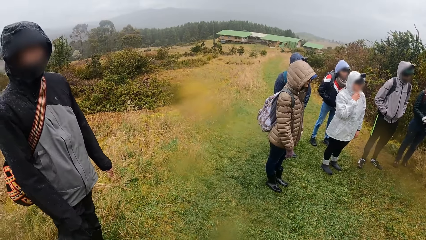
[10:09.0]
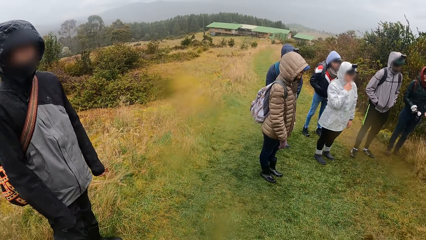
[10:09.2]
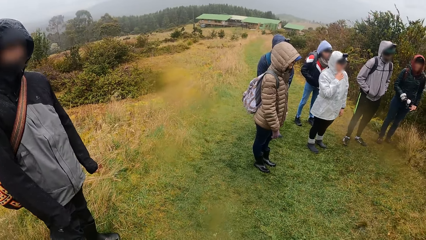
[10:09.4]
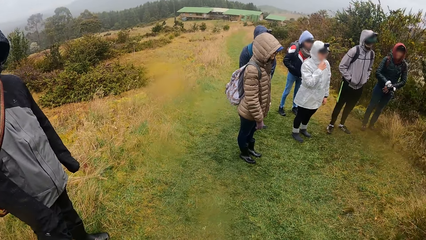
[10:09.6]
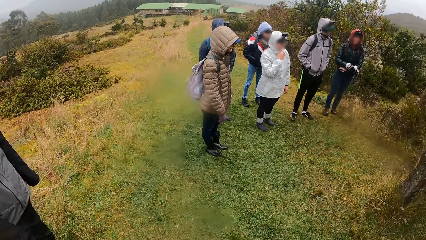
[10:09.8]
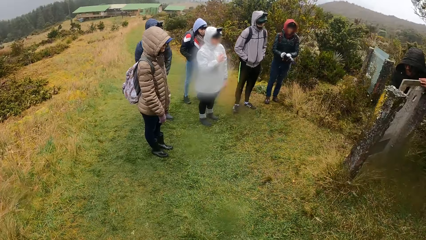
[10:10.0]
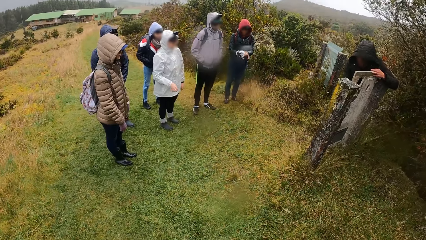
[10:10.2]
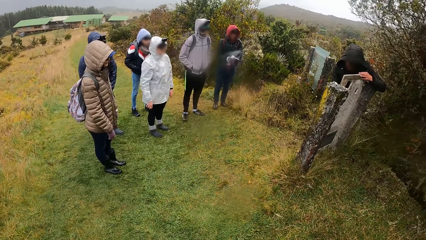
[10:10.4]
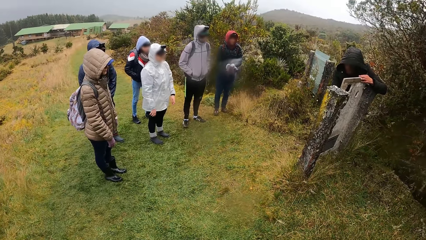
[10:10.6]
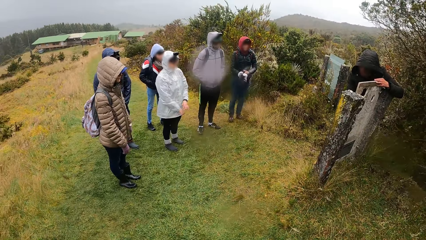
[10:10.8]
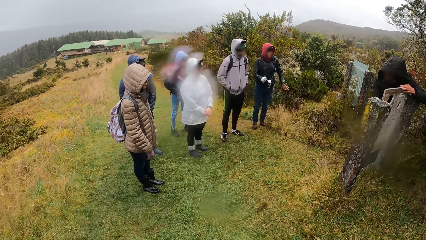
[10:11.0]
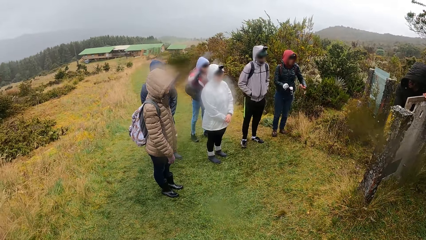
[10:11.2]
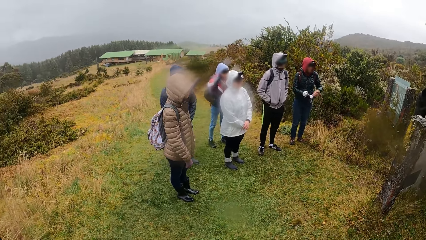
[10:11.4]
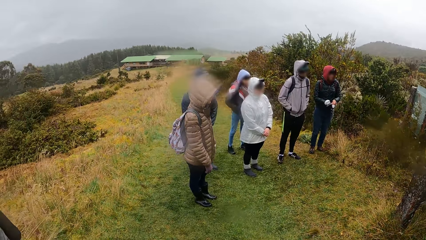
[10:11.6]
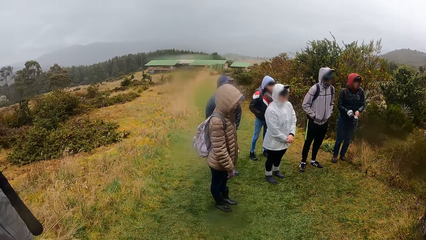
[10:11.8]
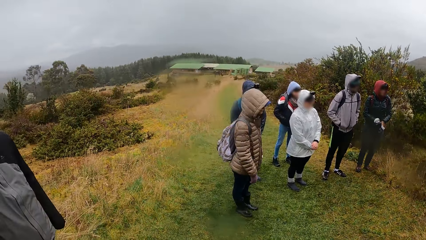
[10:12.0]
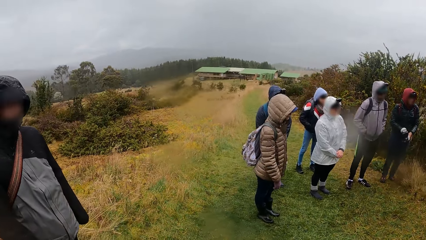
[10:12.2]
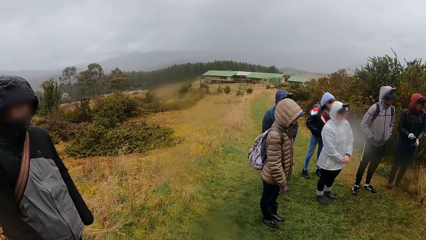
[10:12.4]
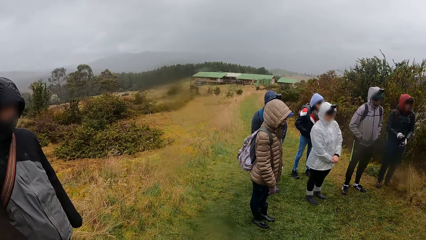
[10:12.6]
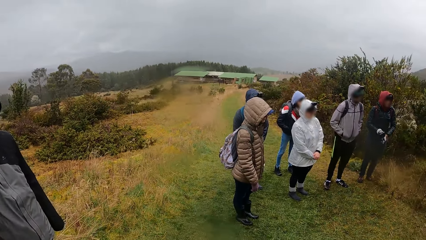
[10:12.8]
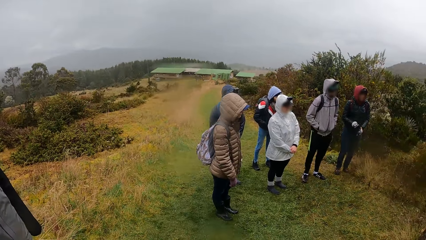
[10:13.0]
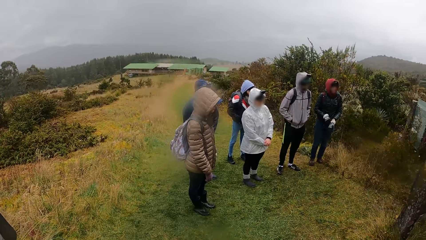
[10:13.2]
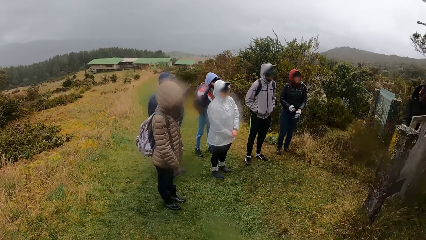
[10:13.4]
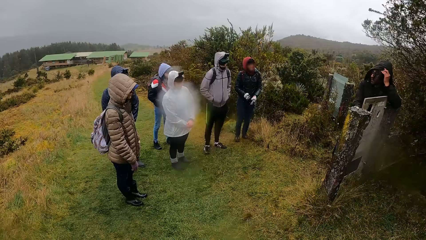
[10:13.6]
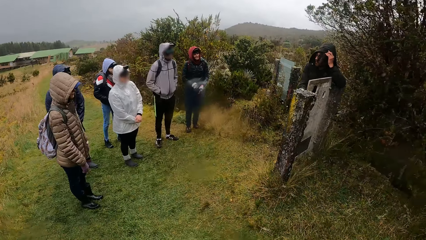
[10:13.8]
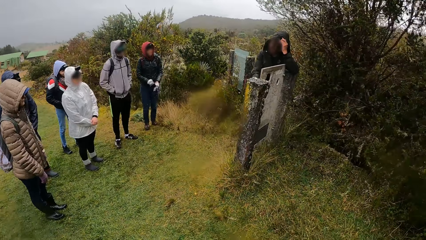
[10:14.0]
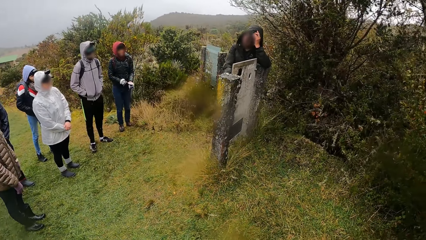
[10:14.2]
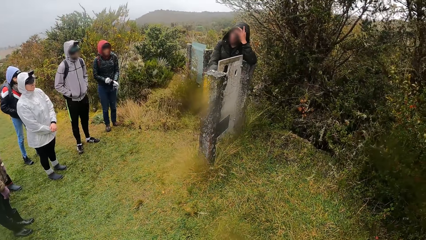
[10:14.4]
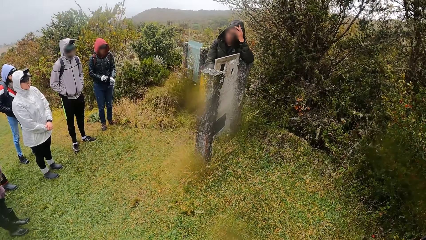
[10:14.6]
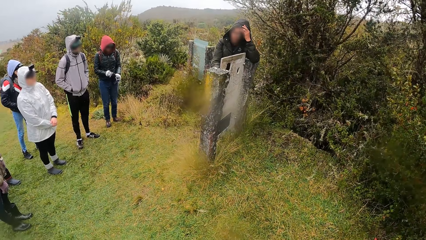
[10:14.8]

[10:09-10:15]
A woman wears a pair of gloves on her hands.

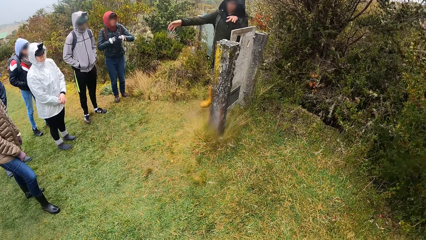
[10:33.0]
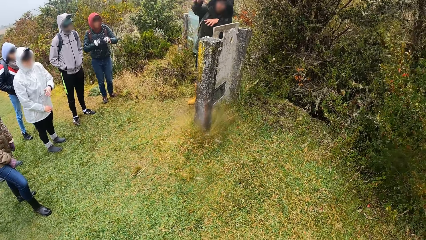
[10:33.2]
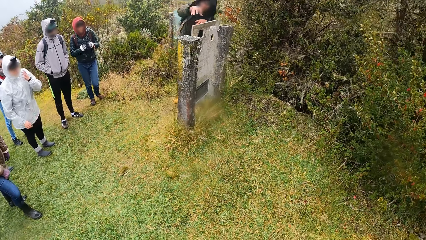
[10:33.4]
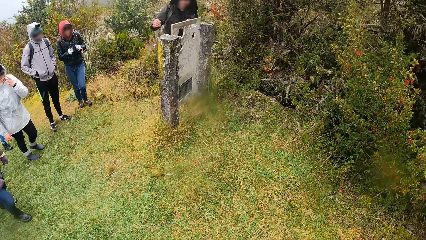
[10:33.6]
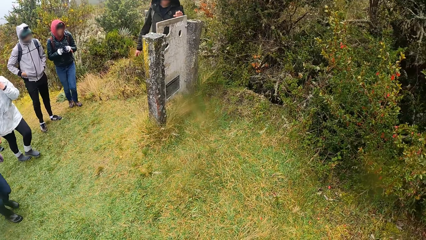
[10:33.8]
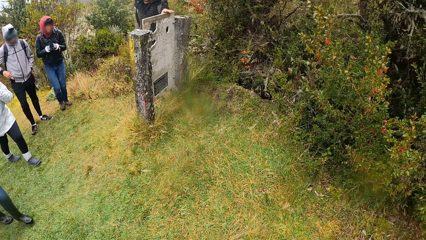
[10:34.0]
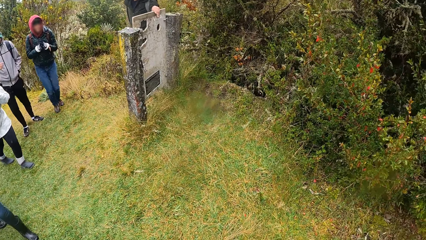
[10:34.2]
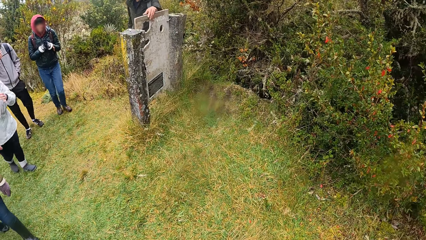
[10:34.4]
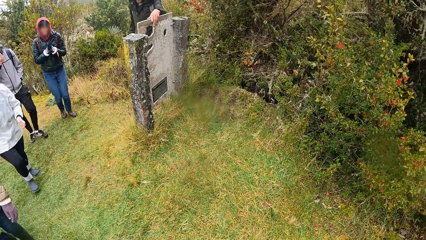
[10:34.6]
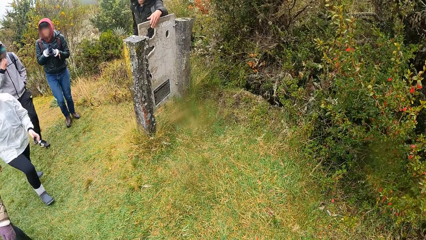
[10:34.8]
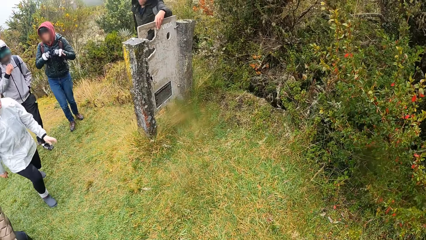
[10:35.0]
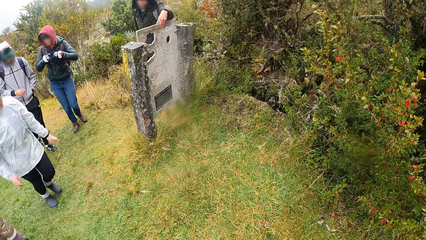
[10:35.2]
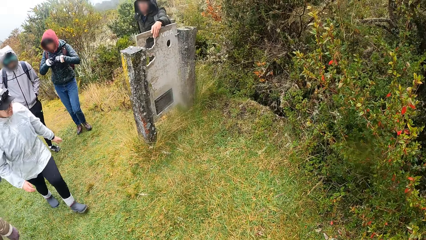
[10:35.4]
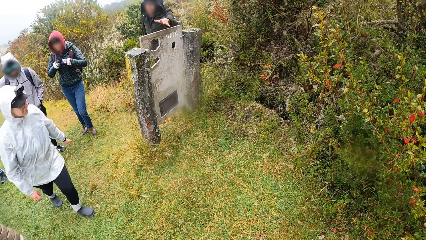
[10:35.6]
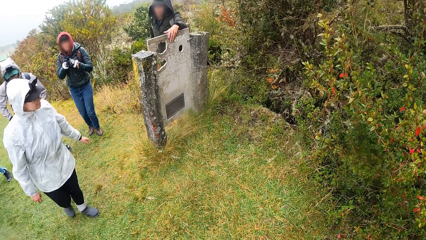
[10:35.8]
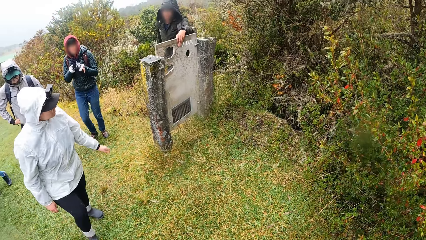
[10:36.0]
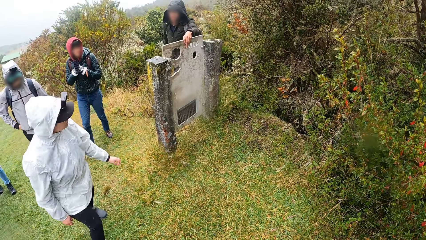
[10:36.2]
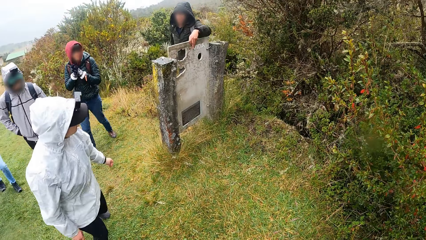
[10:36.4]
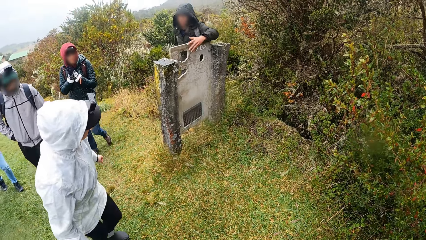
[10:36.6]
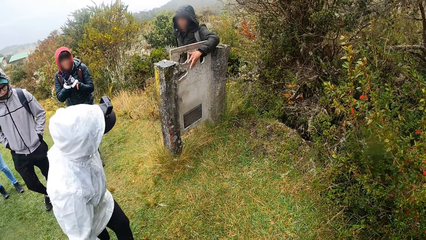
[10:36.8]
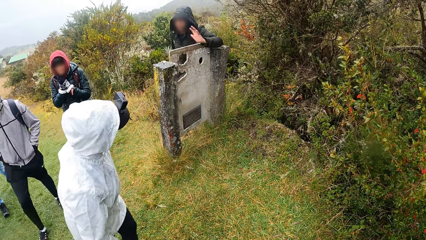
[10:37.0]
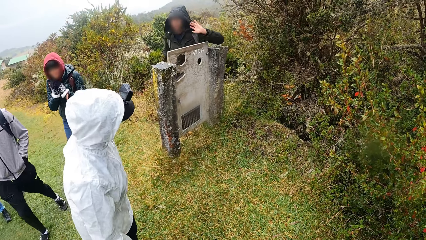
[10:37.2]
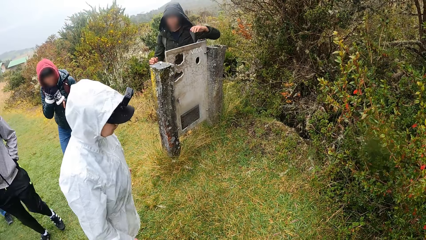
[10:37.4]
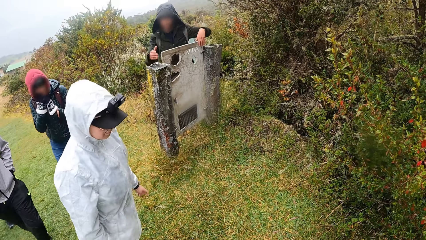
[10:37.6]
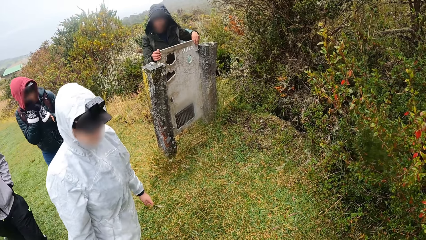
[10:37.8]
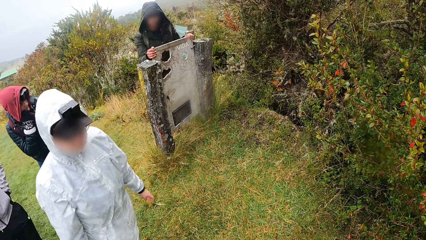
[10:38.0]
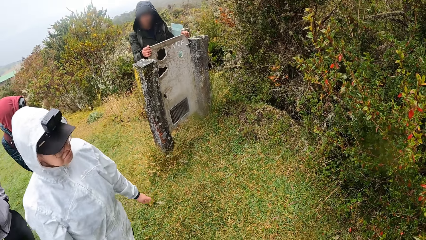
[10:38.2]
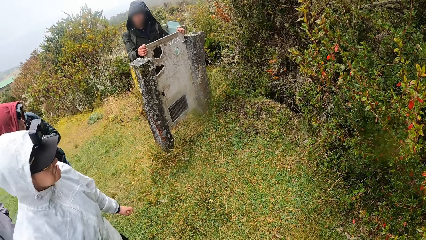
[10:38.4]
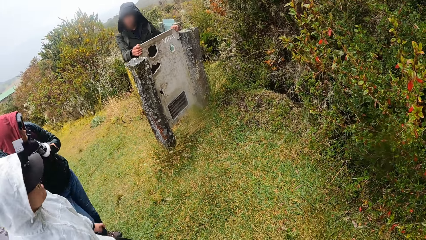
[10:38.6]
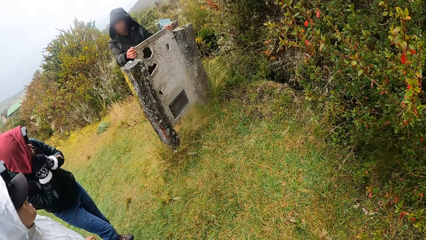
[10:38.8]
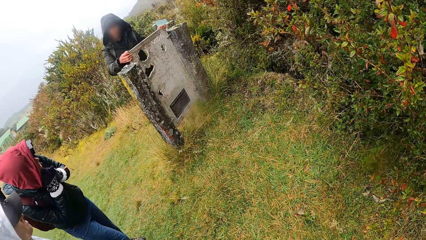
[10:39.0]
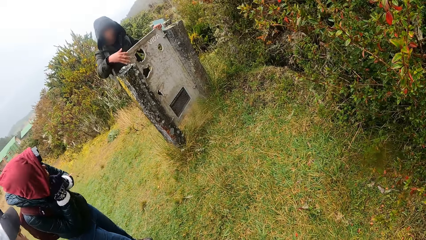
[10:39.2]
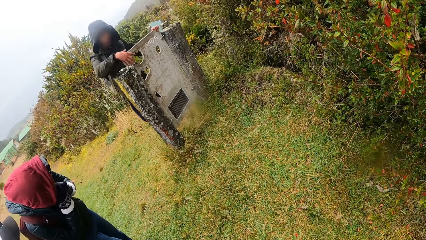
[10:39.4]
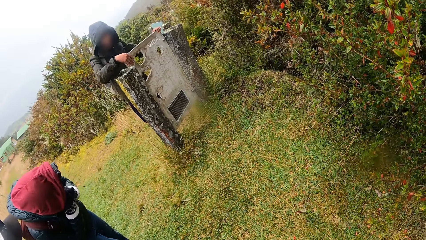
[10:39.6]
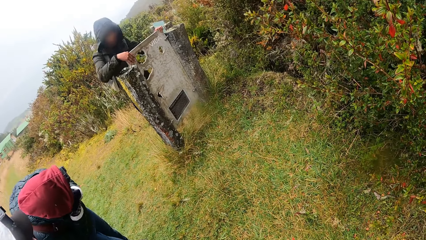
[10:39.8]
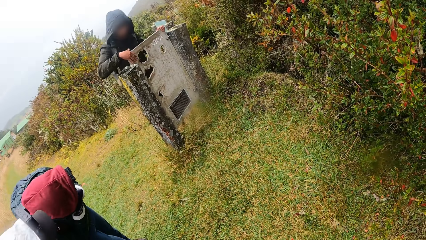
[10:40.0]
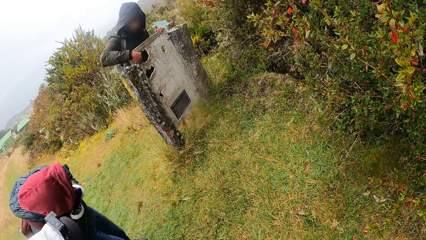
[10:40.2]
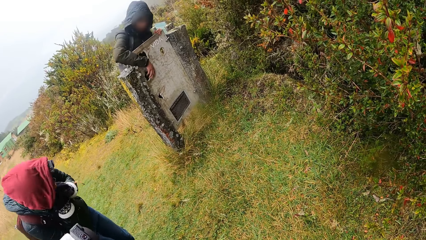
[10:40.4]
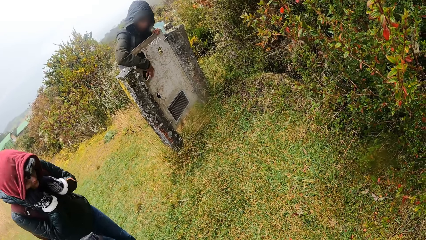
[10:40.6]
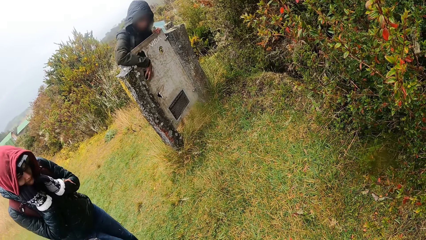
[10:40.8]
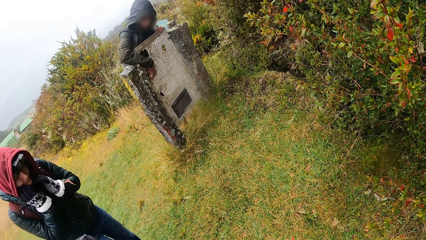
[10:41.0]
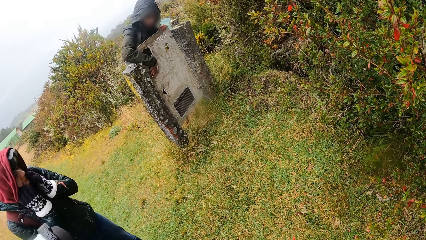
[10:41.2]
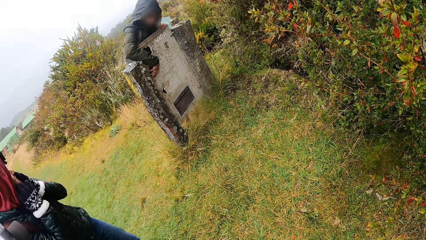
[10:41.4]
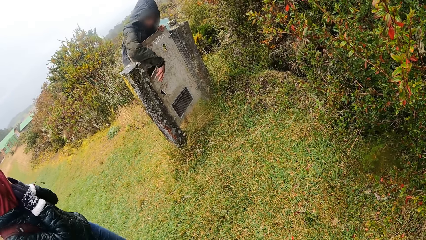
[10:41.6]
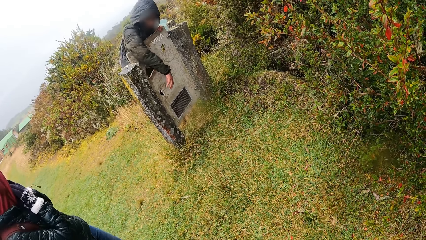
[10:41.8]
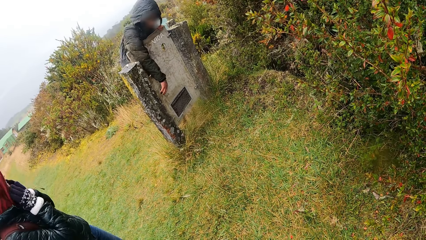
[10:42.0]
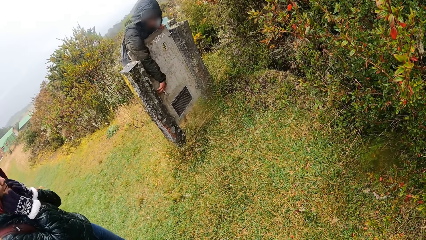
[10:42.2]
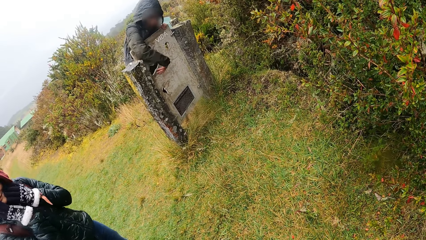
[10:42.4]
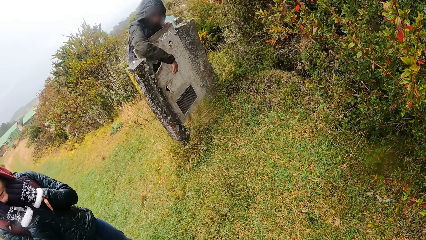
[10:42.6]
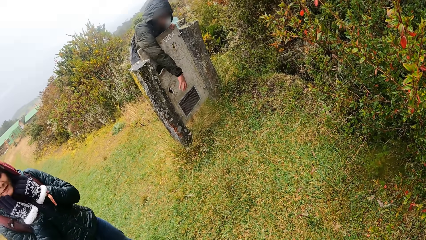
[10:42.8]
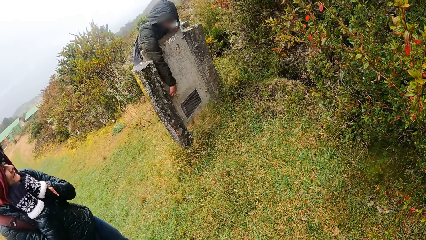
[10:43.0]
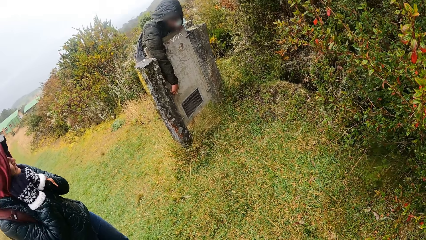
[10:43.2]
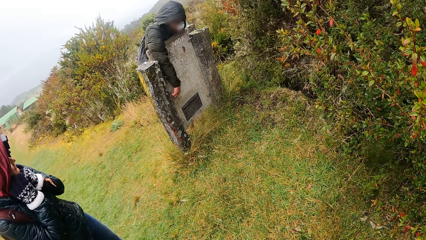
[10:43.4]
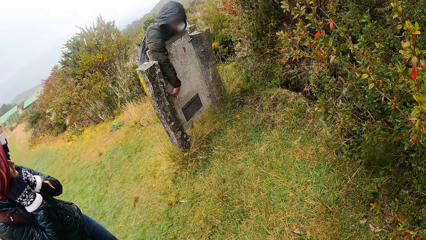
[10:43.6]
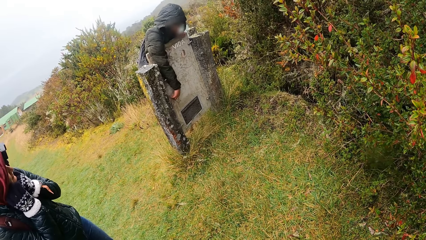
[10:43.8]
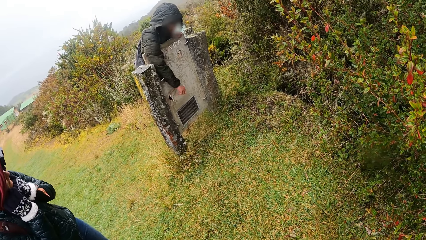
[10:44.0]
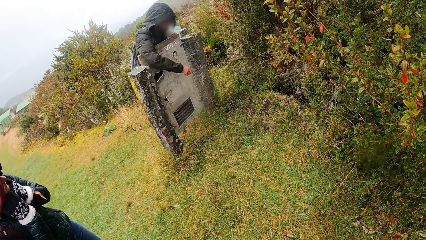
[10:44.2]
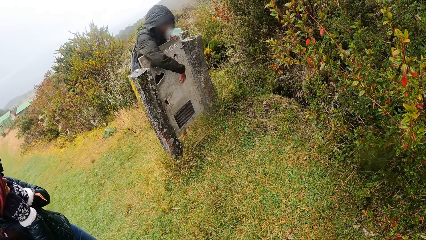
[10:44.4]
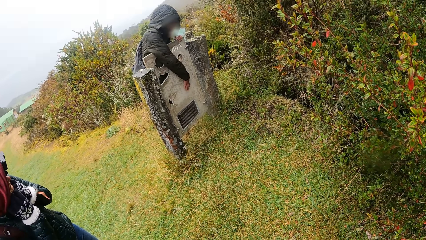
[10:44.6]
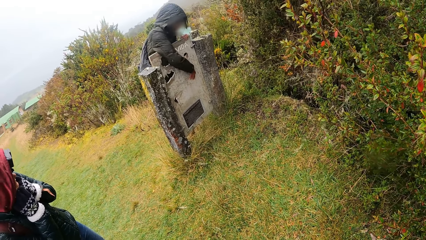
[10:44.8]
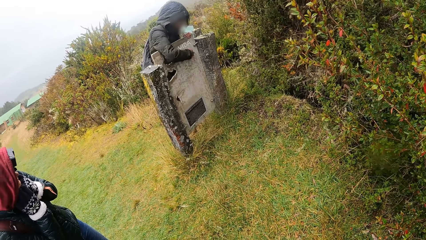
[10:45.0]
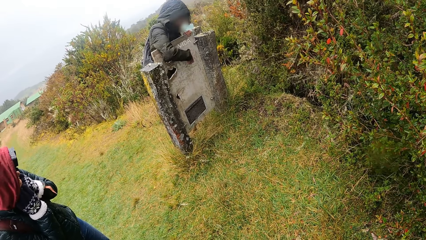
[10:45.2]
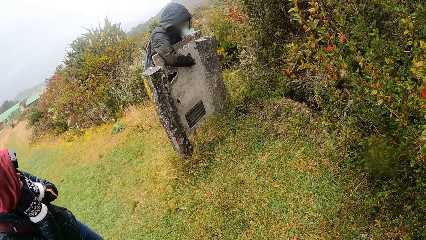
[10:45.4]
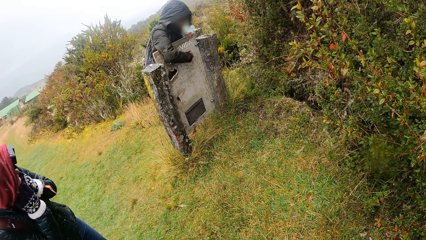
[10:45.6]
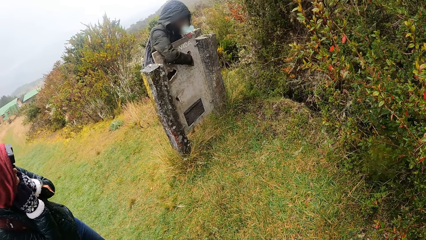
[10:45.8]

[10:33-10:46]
The camera wearer walks on a path with the group of people. The man instructs the group of people using the signboard.
